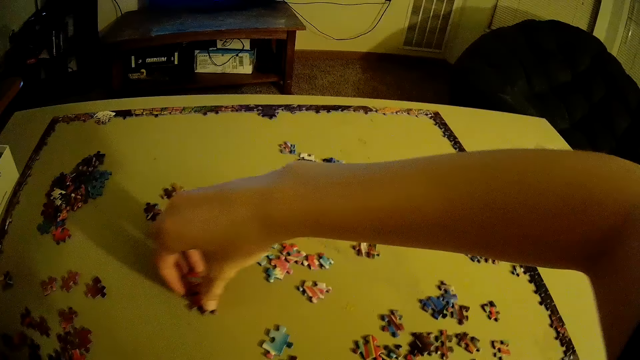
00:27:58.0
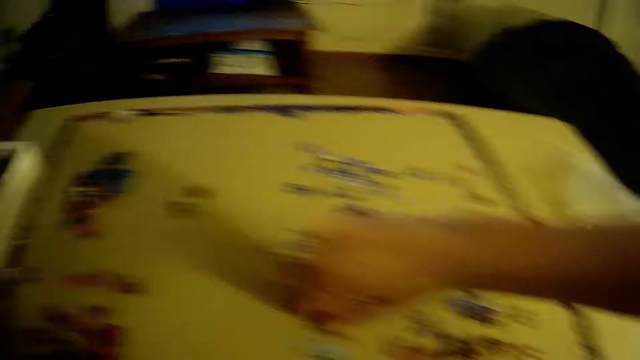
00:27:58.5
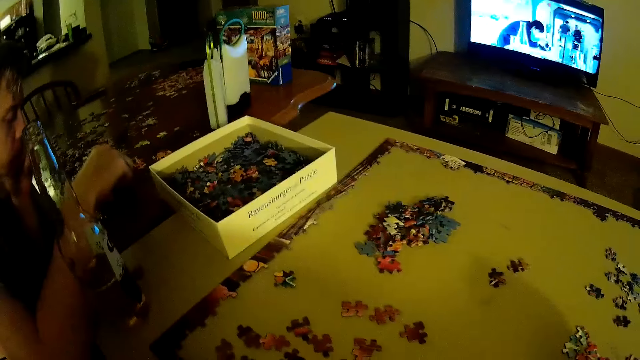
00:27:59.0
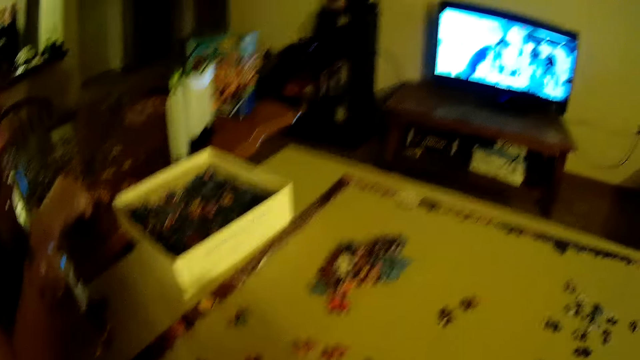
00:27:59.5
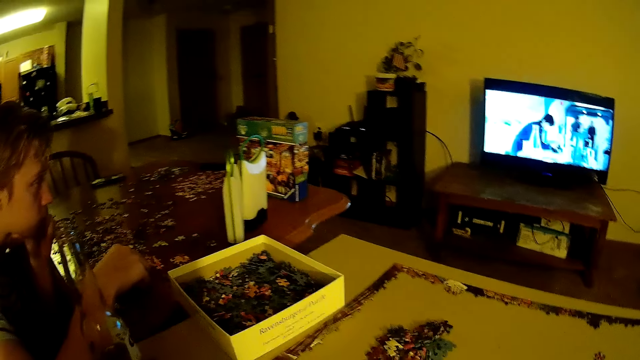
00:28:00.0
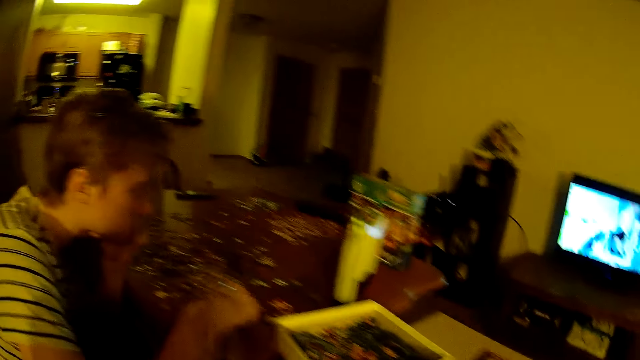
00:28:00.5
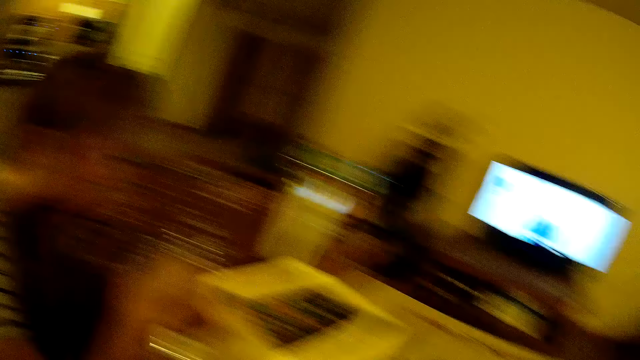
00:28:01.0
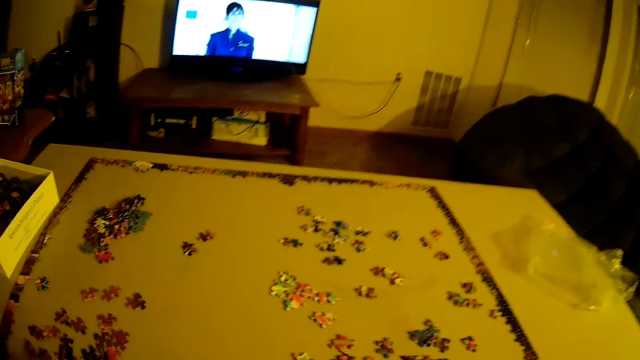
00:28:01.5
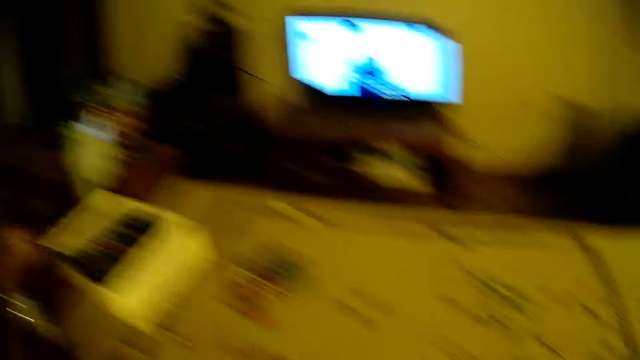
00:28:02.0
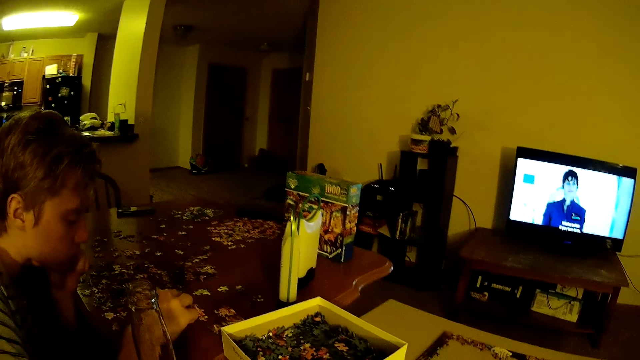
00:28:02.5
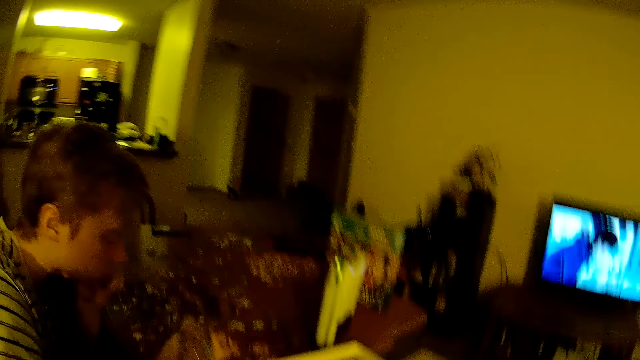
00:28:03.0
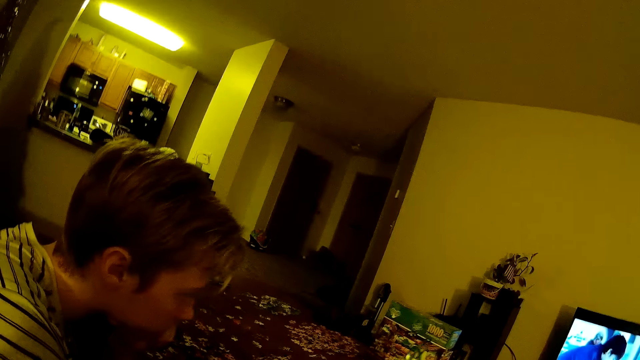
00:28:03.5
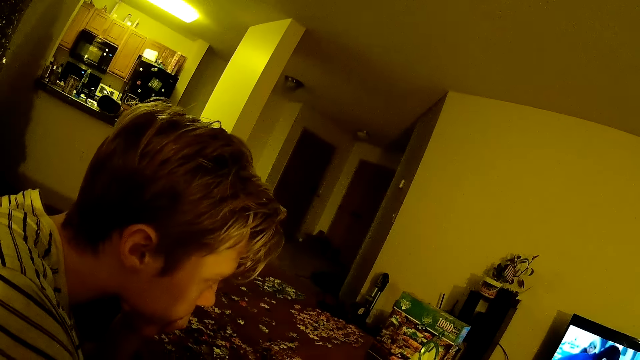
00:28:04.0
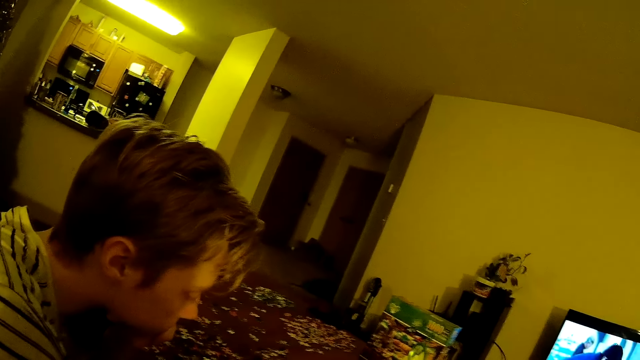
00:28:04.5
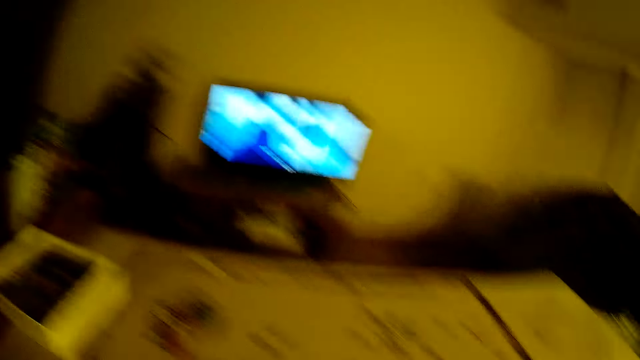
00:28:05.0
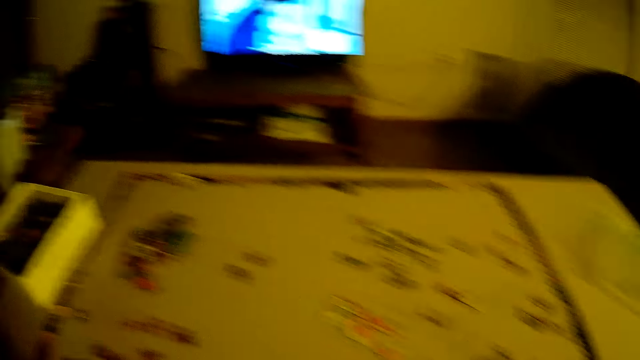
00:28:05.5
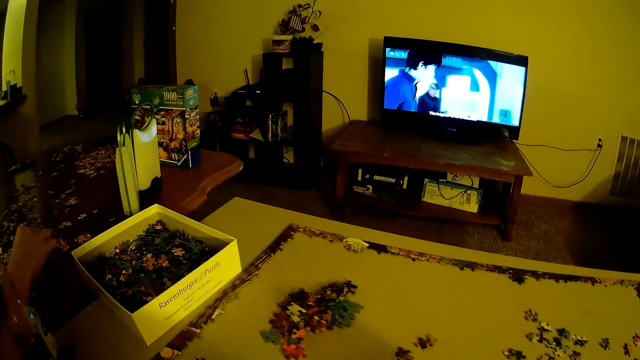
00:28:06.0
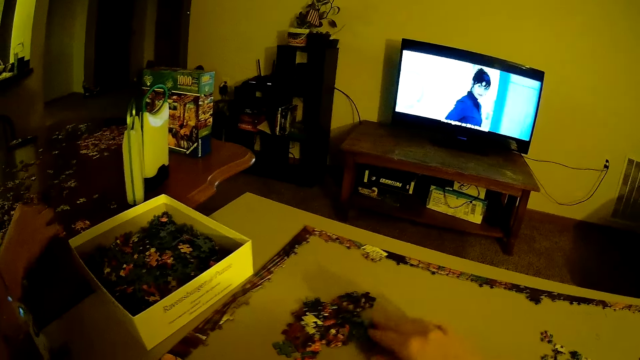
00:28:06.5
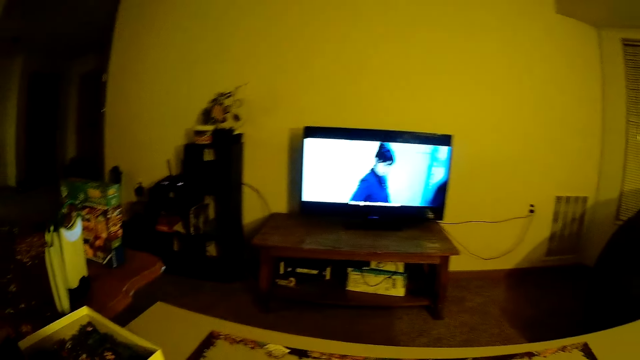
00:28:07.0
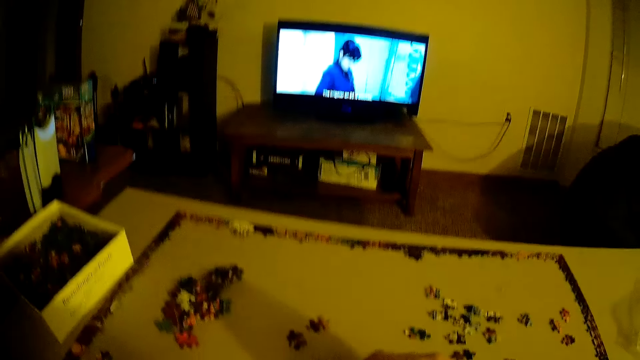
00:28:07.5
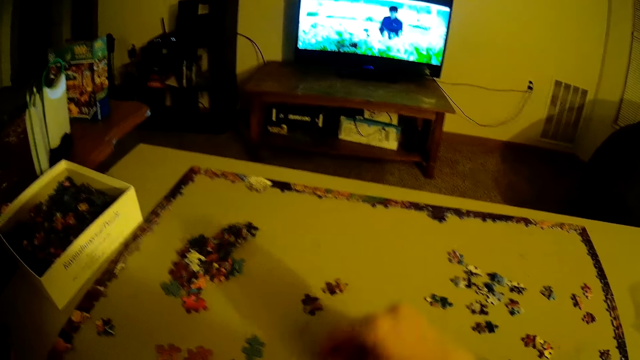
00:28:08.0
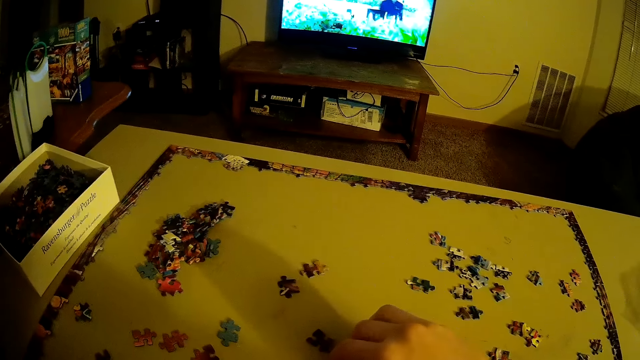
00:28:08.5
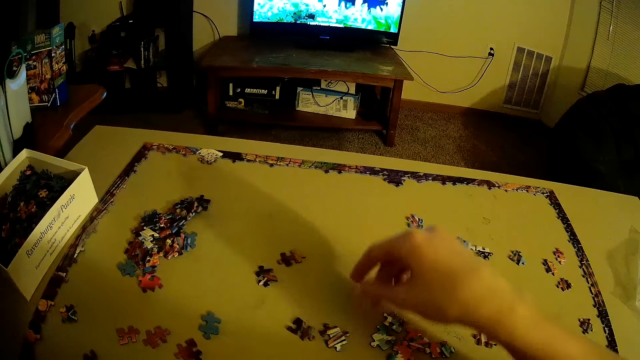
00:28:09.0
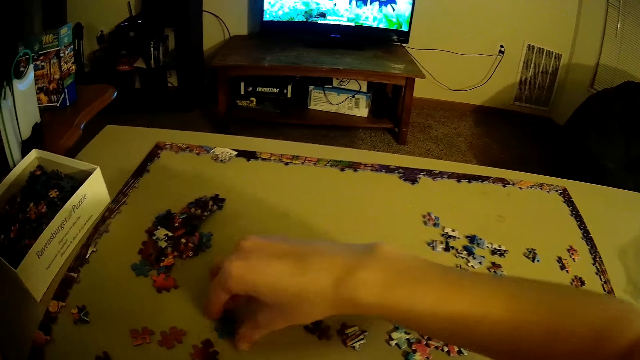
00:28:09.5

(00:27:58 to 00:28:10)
The camera wearer slides a card on the table.

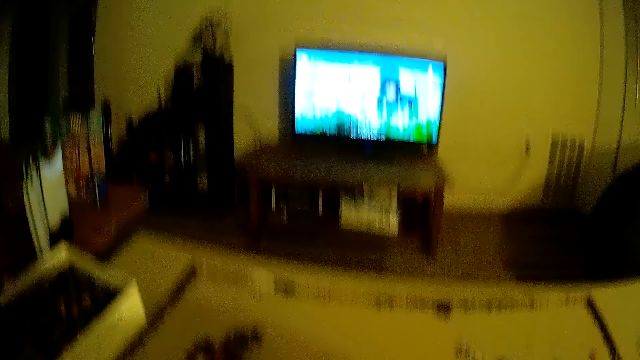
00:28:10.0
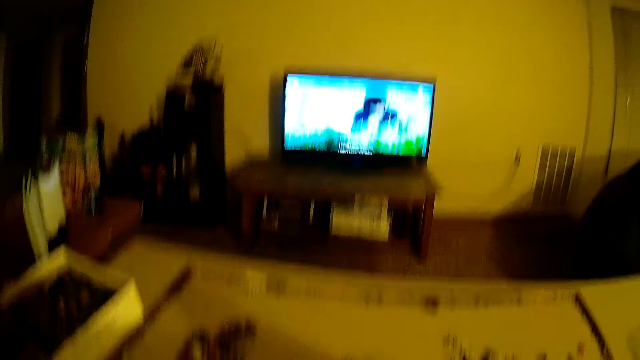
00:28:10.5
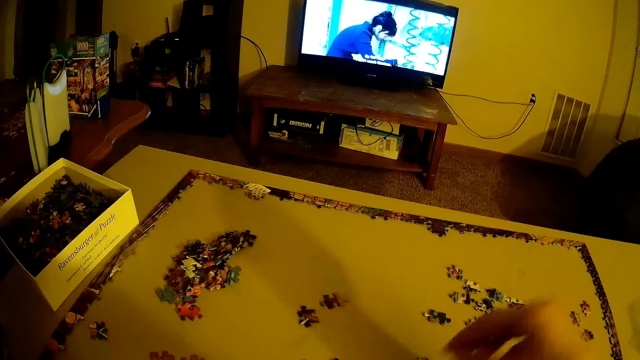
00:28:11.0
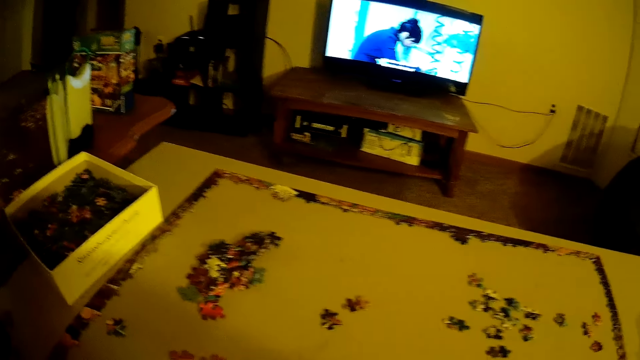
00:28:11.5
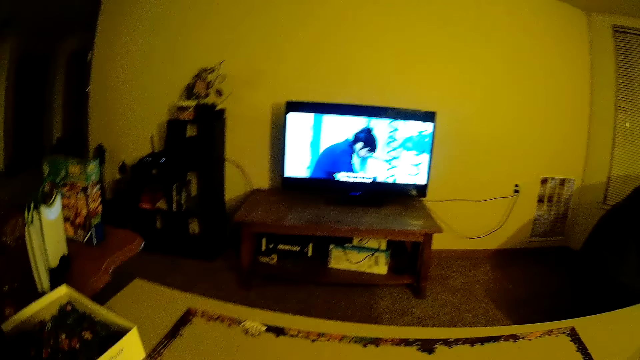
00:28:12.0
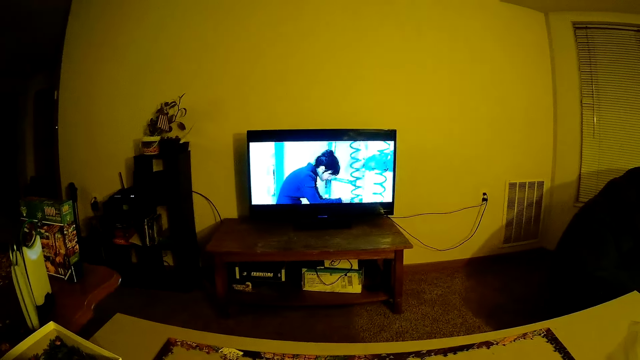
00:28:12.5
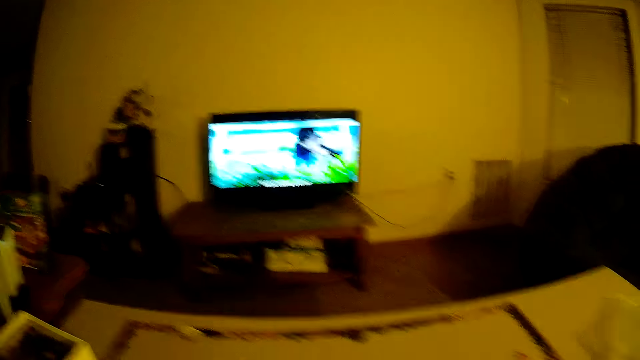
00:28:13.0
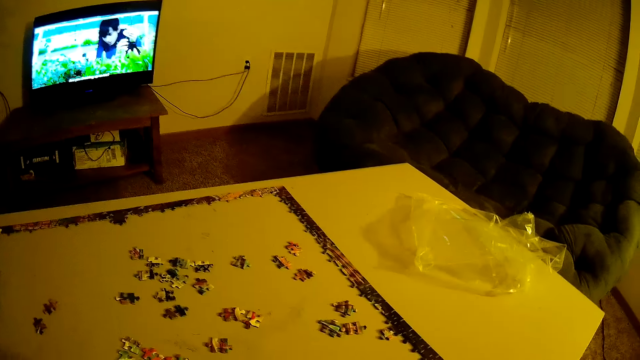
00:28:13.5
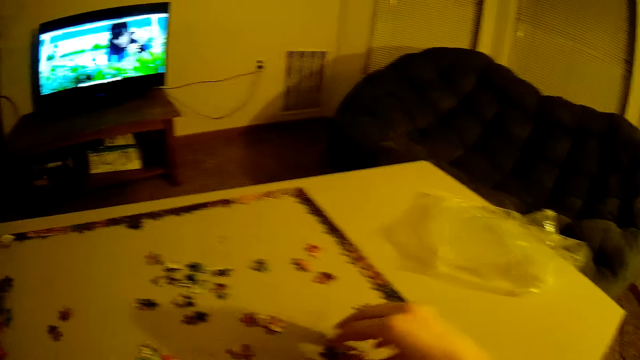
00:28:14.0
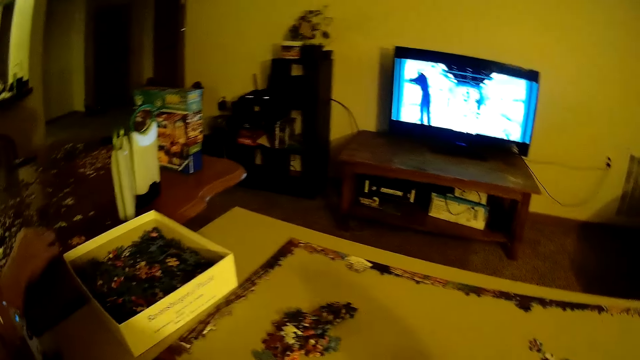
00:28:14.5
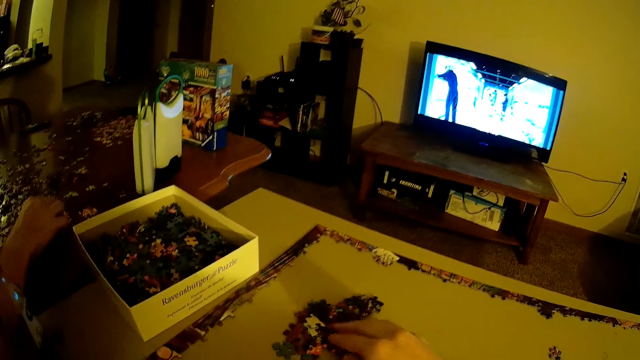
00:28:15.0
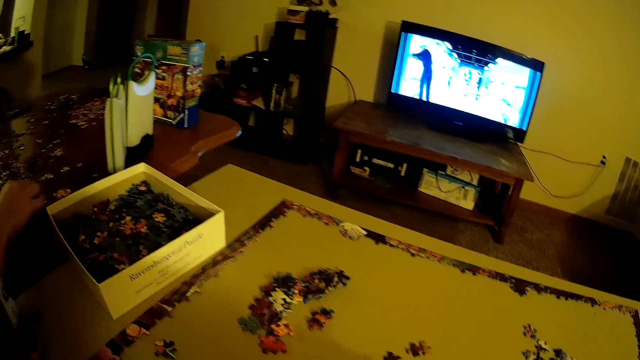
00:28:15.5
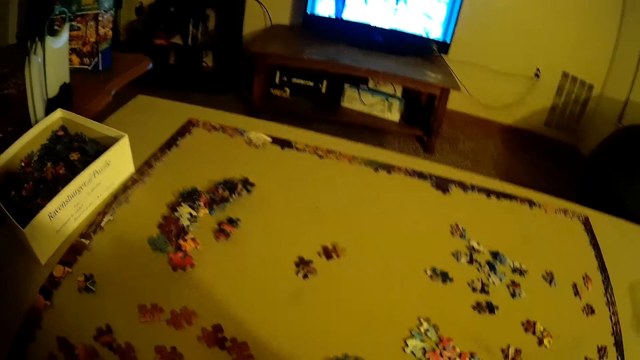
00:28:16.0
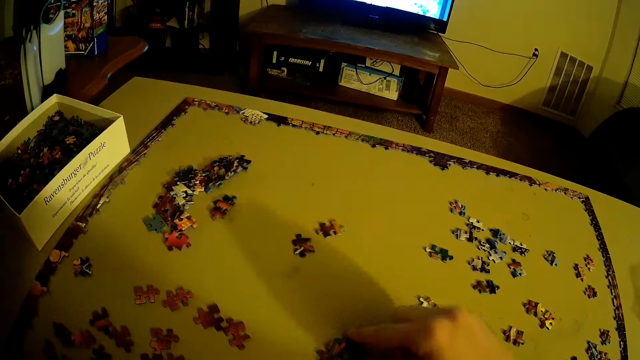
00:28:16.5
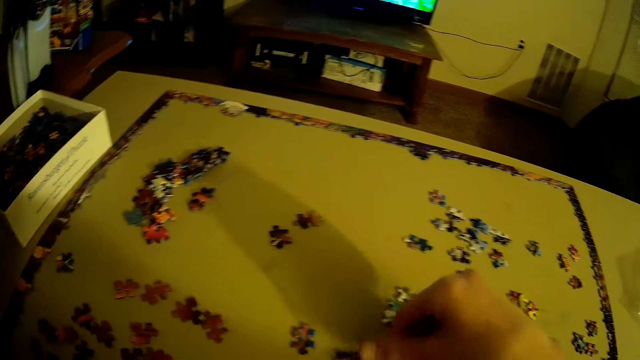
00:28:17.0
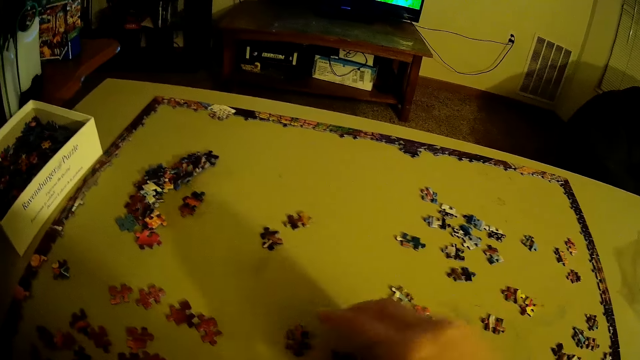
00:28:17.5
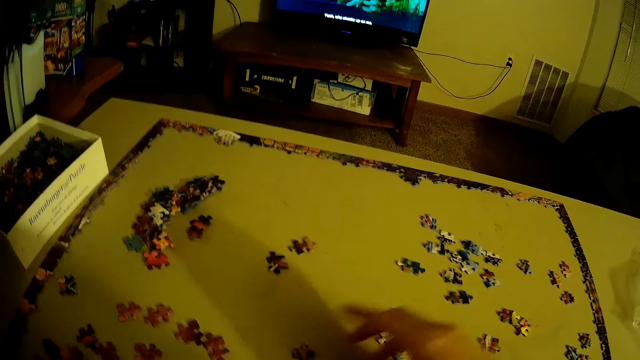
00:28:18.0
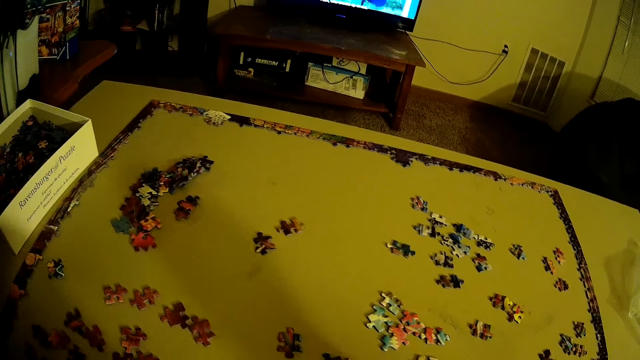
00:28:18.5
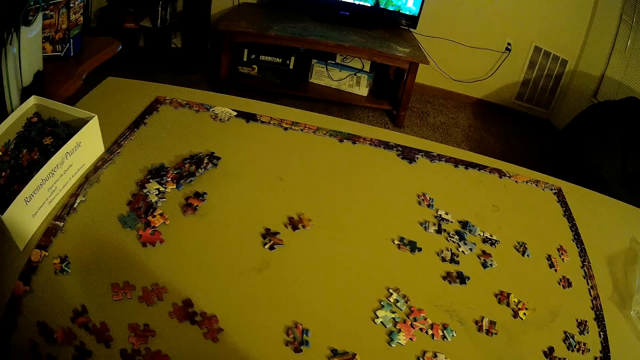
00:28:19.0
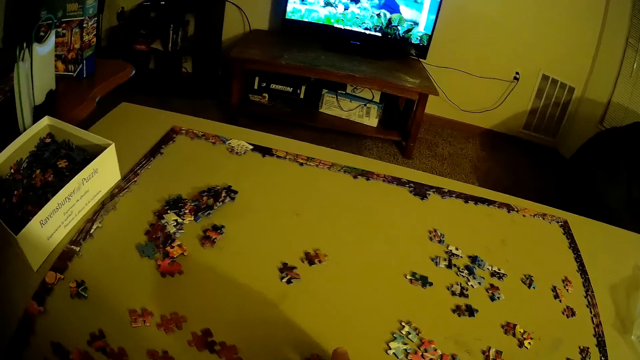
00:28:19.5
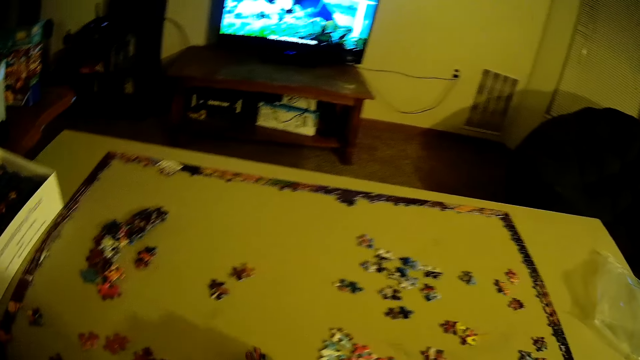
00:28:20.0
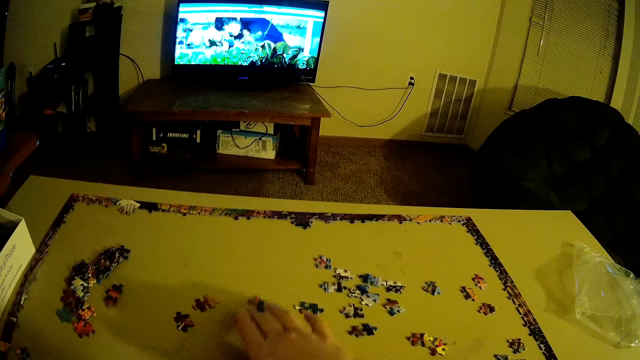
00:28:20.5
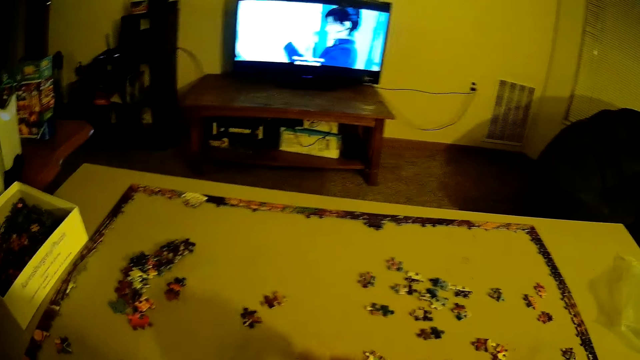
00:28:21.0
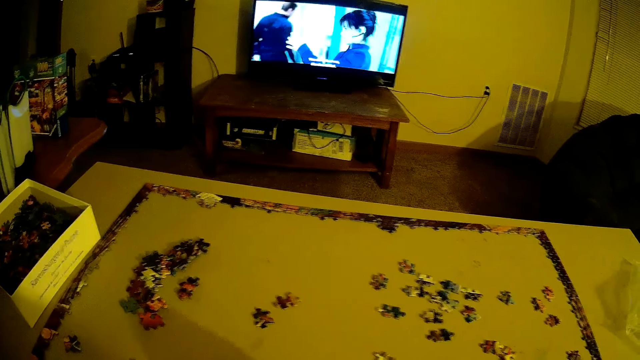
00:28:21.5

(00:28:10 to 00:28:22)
The camera wearer slides a card on the table.
